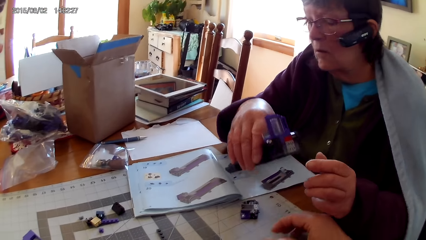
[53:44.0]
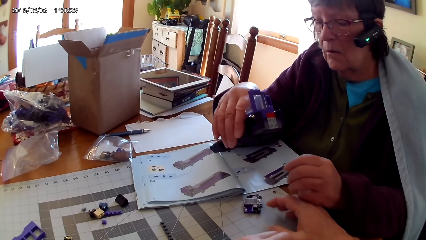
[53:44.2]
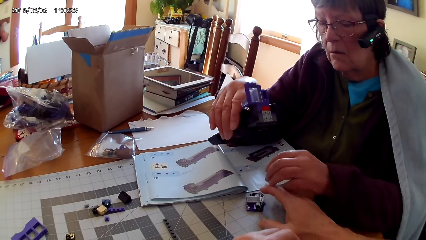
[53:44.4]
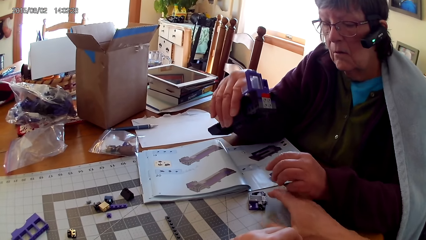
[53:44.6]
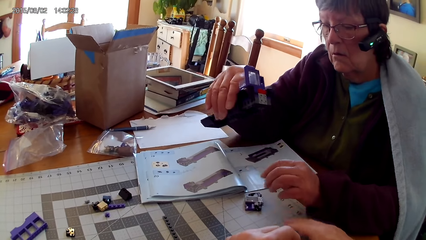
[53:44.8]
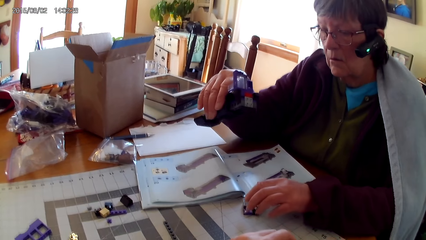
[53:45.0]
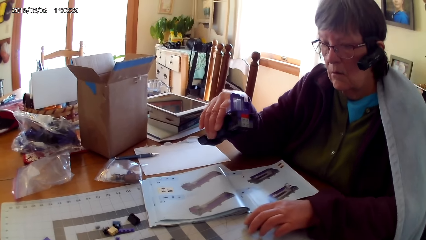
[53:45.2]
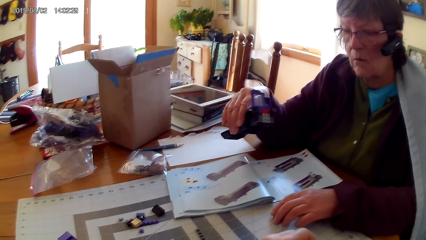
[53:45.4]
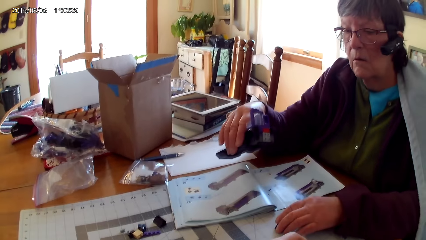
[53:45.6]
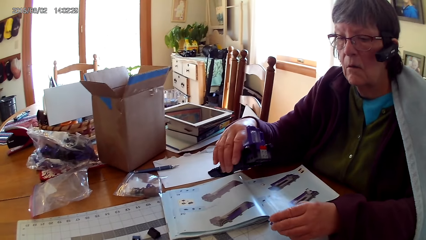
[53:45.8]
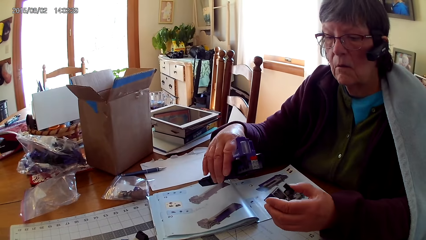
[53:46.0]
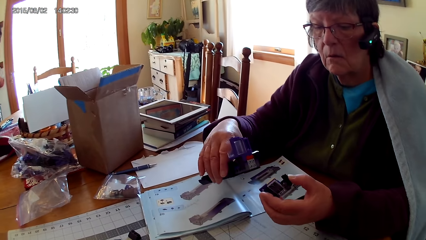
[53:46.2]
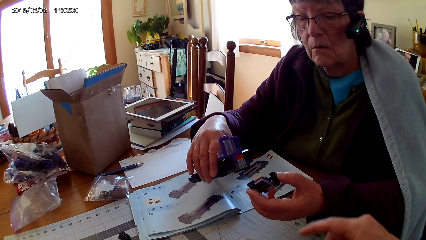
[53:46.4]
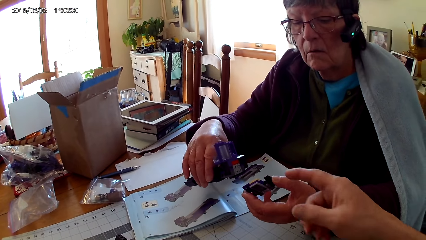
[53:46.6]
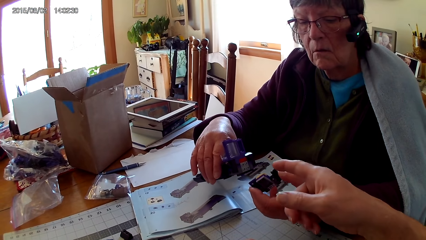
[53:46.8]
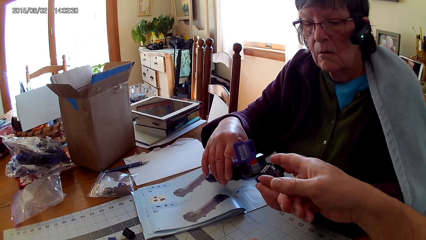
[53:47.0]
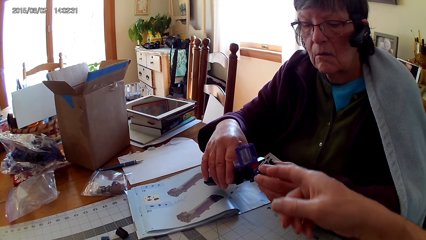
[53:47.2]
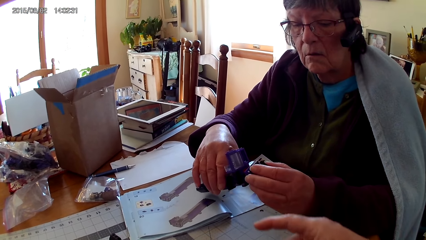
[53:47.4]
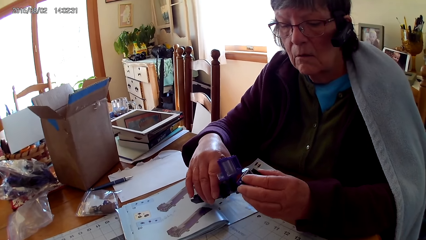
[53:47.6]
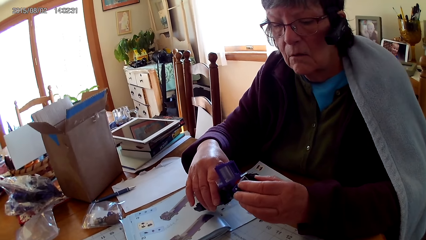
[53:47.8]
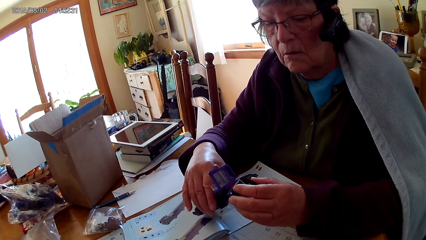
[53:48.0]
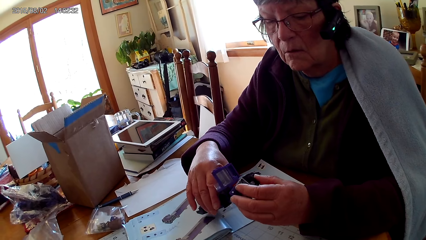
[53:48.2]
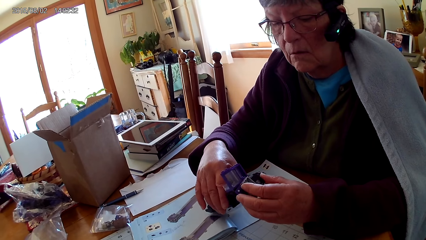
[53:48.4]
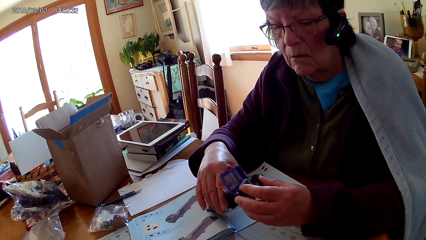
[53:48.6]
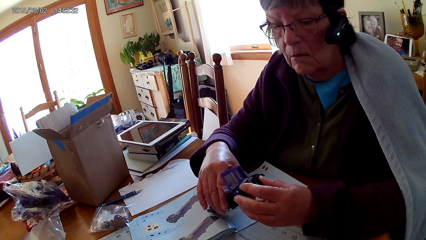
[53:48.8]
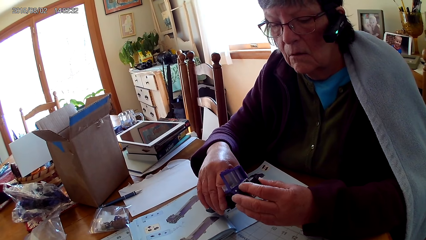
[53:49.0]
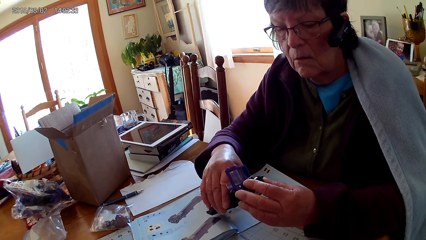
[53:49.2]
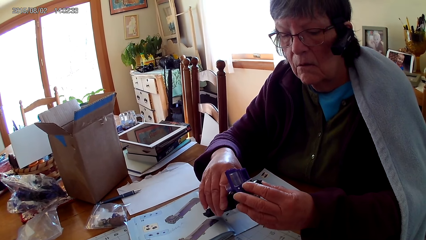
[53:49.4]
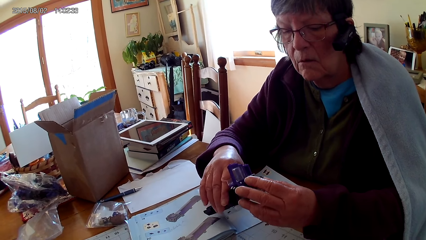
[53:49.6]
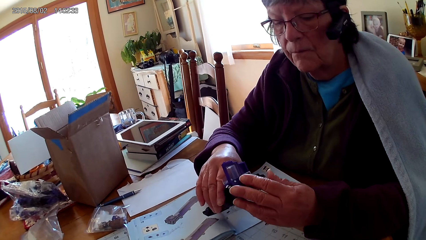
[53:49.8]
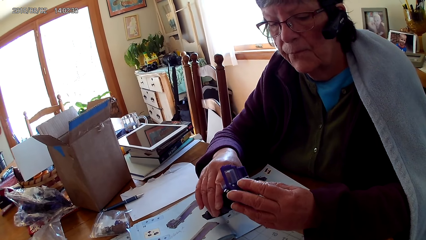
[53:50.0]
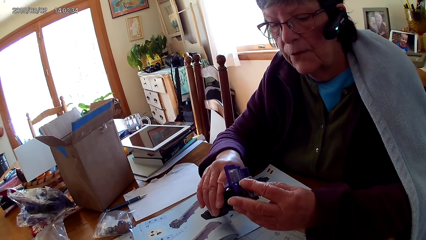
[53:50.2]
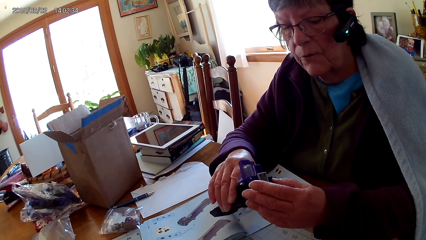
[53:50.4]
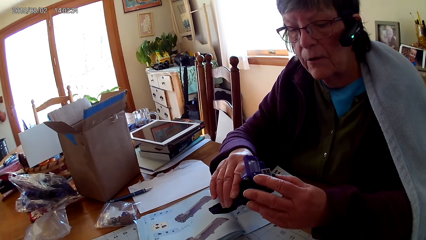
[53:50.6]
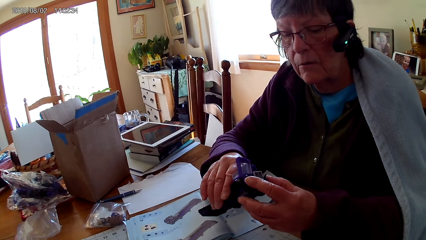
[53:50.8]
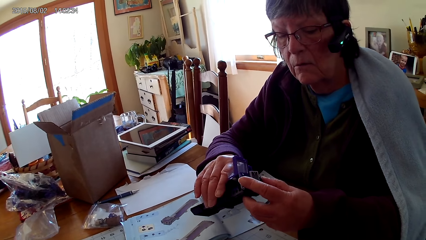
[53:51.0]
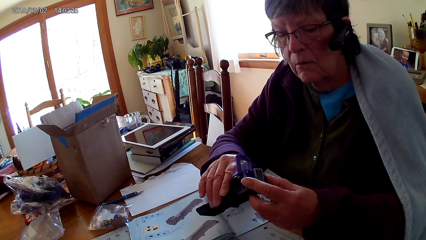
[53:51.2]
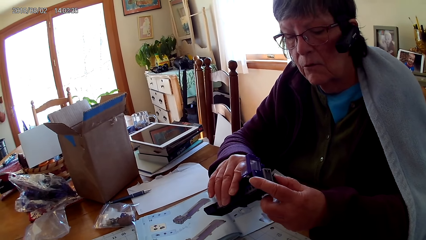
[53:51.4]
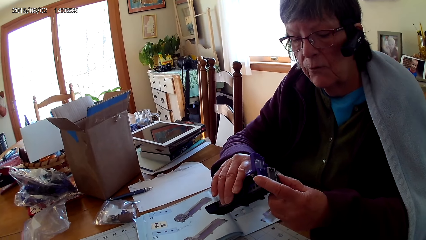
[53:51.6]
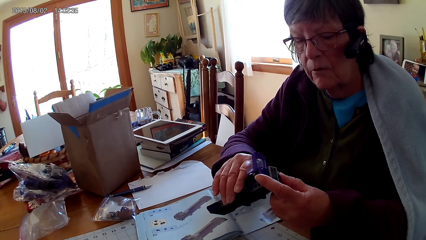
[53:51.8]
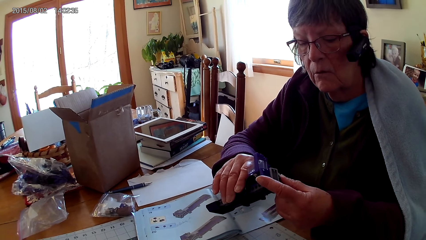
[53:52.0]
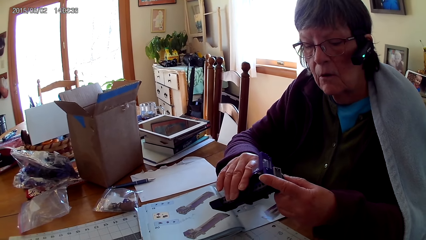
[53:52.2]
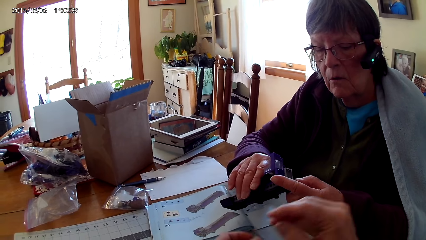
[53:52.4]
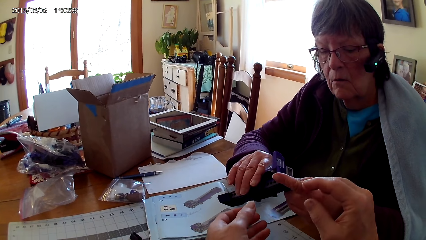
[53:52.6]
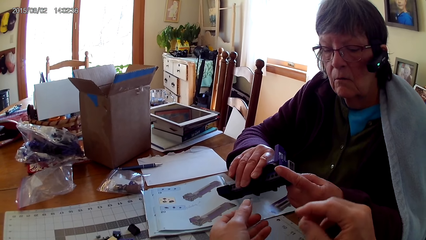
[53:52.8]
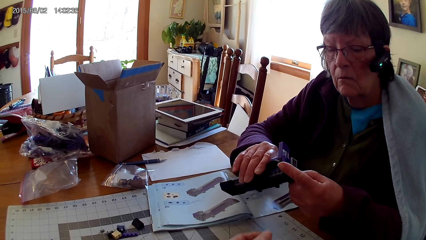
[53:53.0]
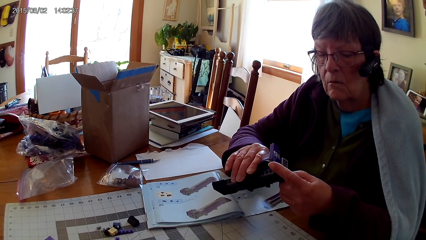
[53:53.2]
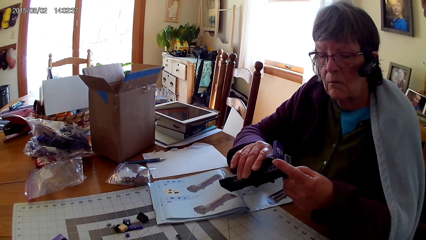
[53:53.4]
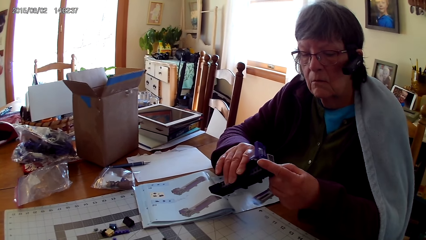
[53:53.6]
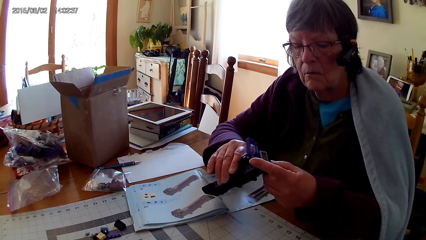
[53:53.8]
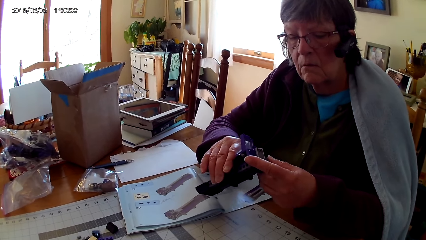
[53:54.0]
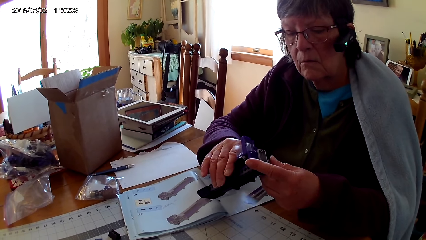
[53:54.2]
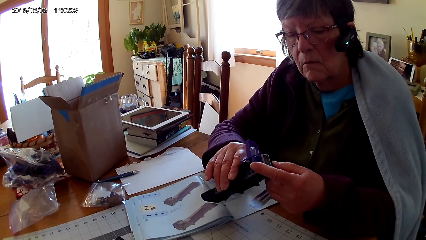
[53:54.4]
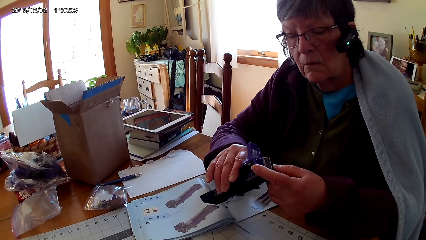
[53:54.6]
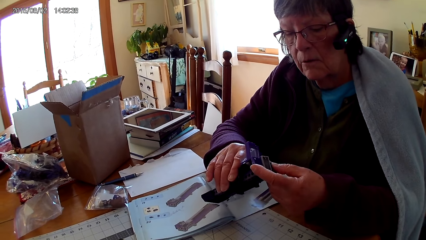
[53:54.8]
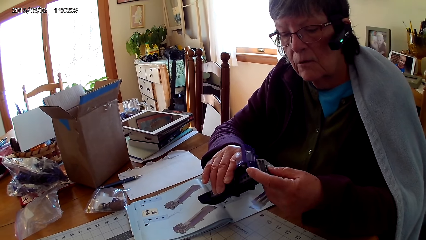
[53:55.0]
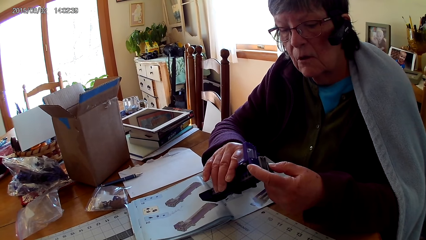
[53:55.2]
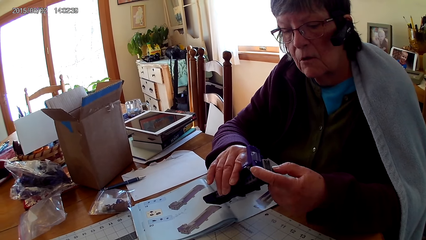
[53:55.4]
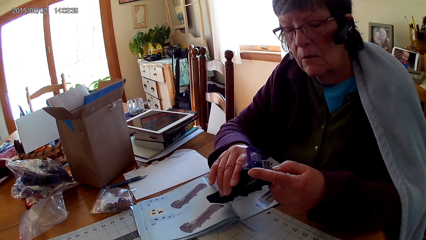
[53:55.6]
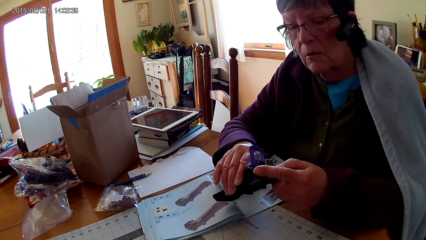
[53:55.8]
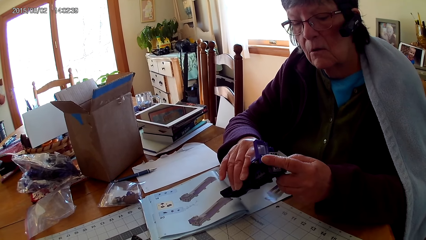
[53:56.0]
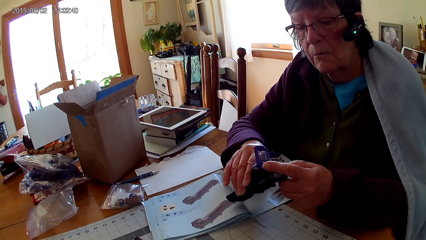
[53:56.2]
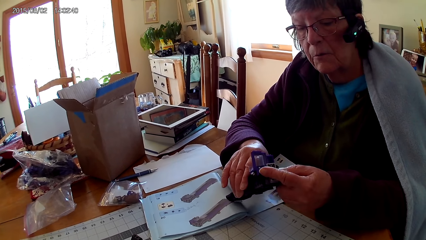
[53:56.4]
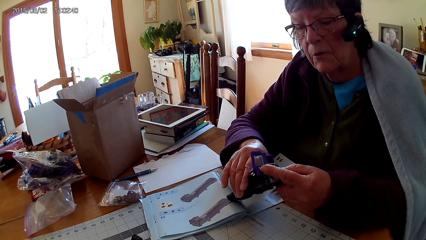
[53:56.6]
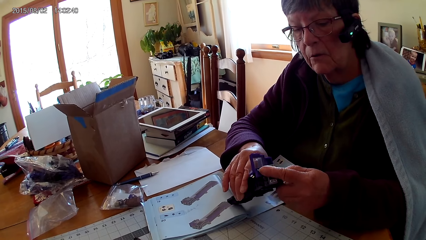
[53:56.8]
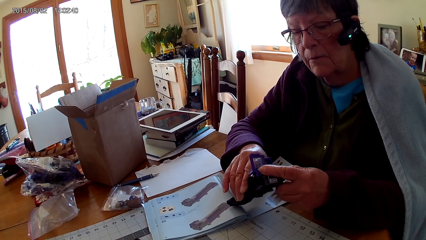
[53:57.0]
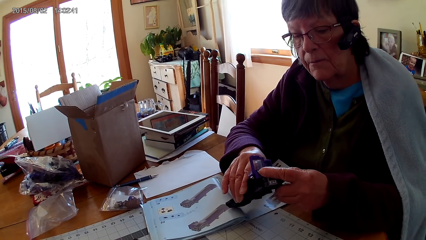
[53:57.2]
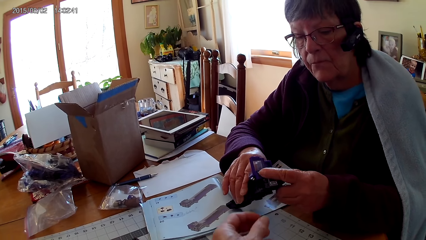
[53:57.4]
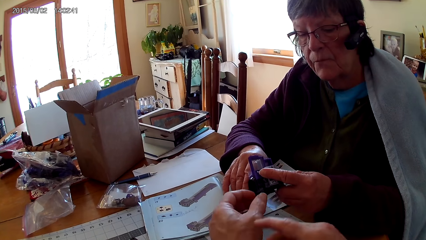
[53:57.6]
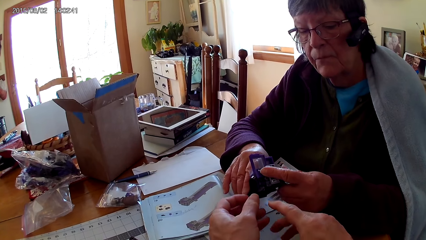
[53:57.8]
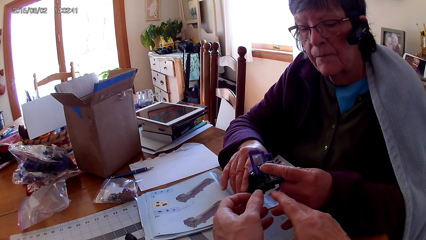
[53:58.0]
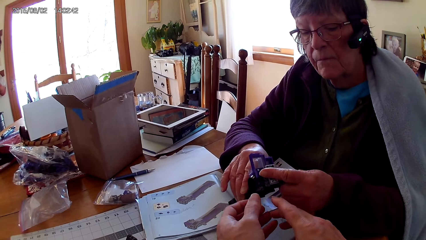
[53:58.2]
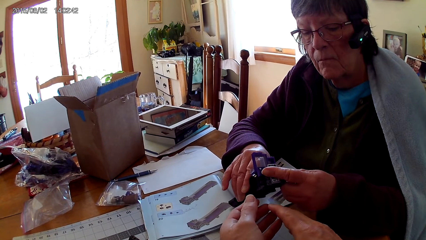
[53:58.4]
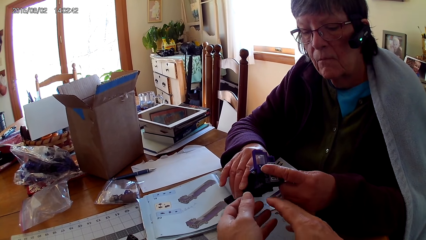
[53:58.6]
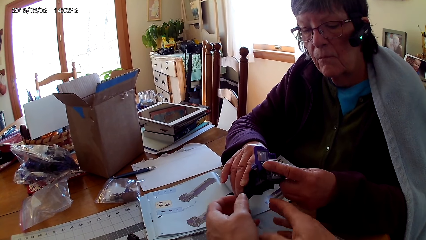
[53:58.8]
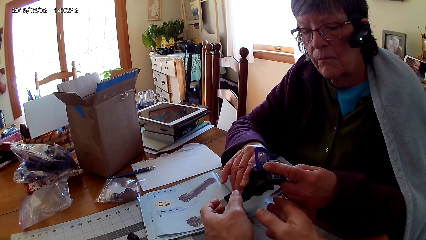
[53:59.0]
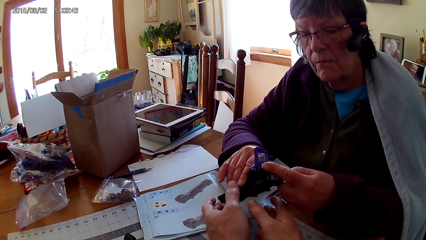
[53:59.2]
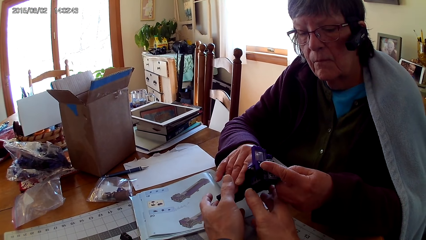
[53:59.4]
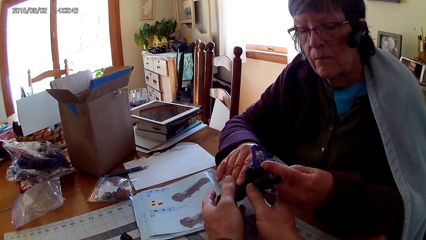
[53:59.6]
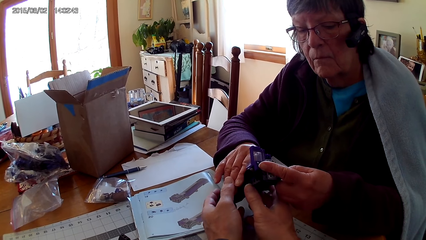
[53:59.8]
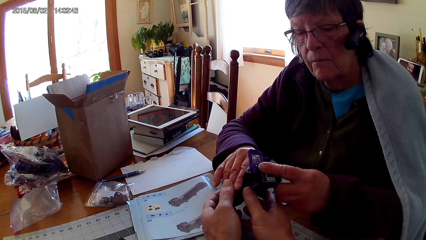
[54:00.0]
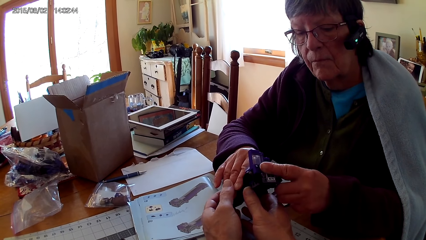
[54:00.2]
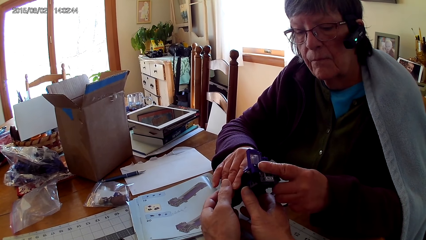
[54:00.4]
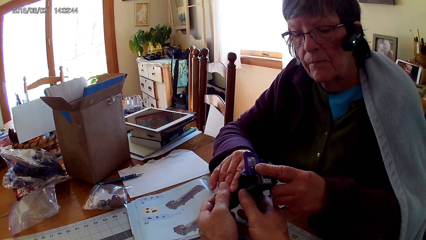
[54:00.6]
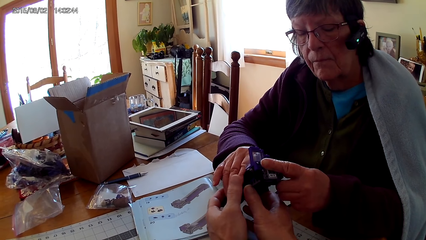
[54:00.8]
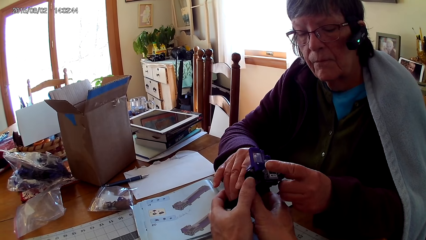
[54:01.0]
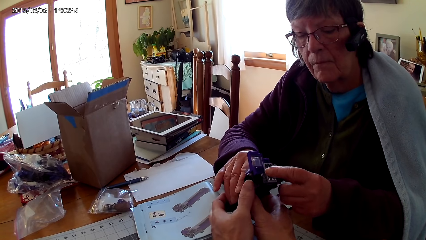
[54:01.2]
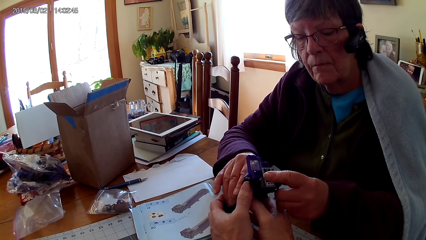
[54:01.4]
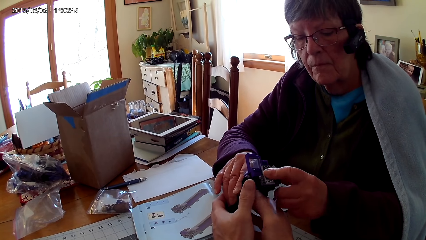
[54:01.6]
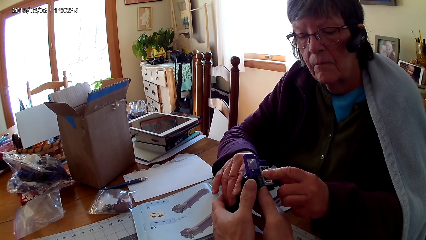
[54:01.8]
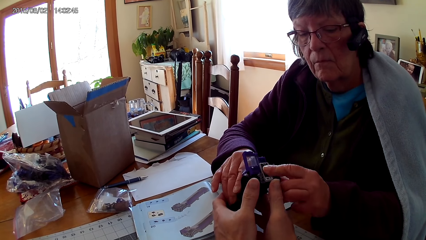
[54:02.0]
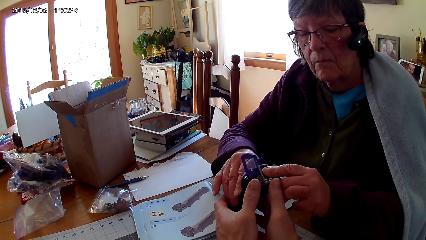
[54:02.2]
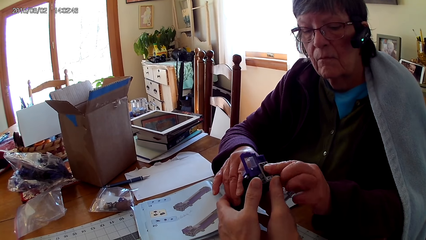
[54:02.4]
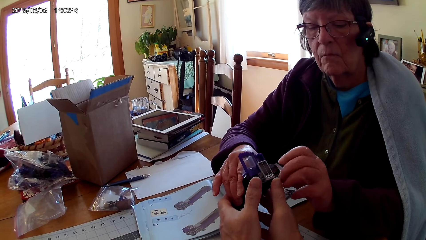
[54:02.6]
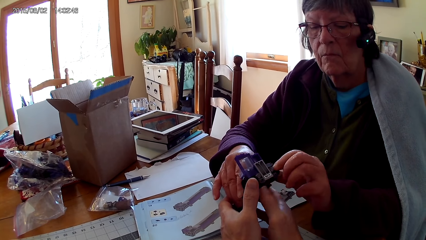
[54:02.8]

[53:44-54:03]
A lady picks up a LEGO on a table. The camera wearer interacts with the lady and talks with the lady. The lady fixes a LEGO structure. The camera wearer helps the lady fix the LEGO structure. They touch the LEGO box.
